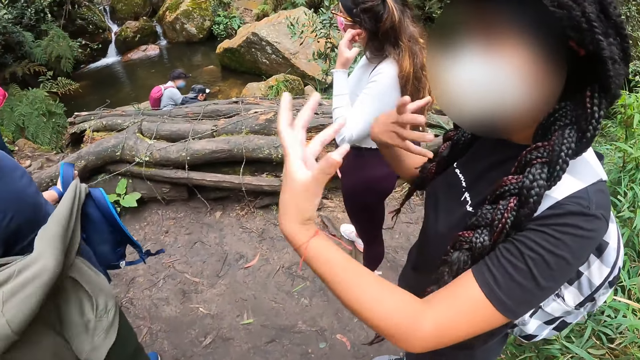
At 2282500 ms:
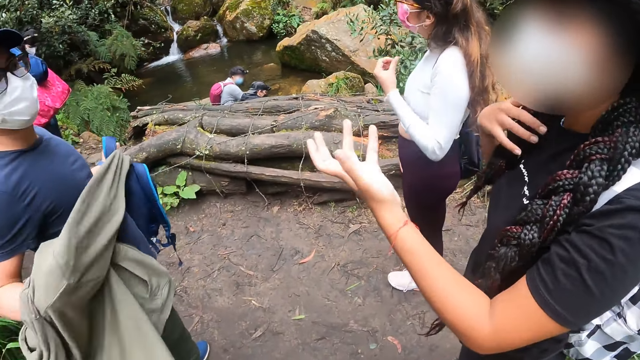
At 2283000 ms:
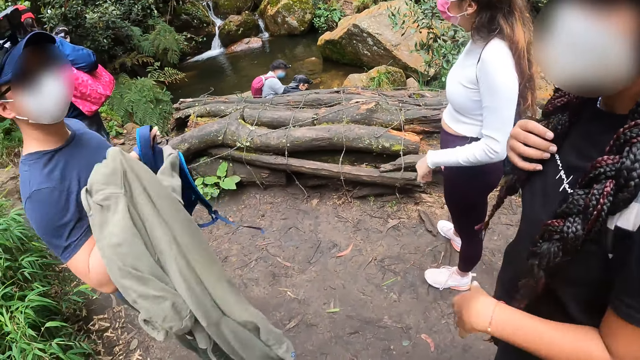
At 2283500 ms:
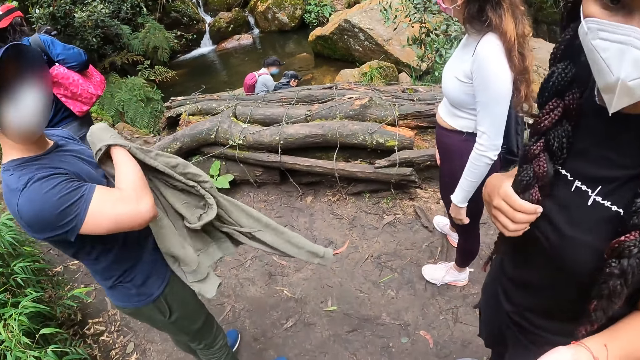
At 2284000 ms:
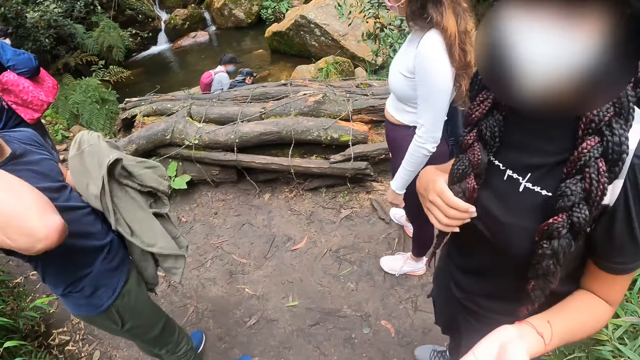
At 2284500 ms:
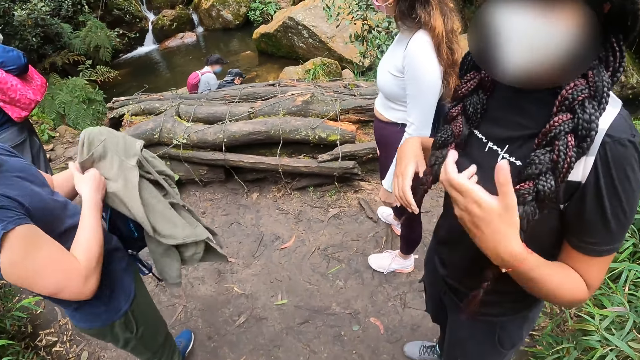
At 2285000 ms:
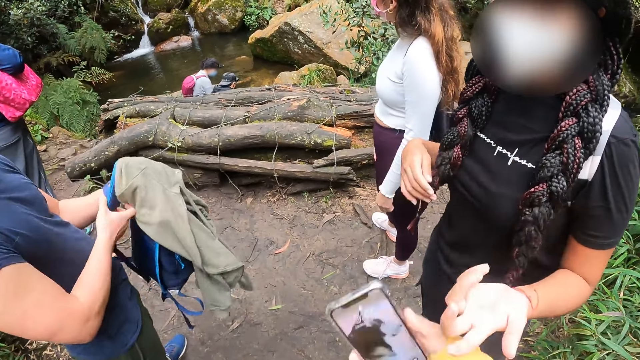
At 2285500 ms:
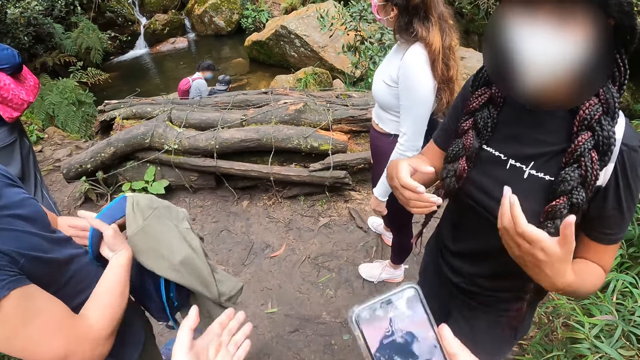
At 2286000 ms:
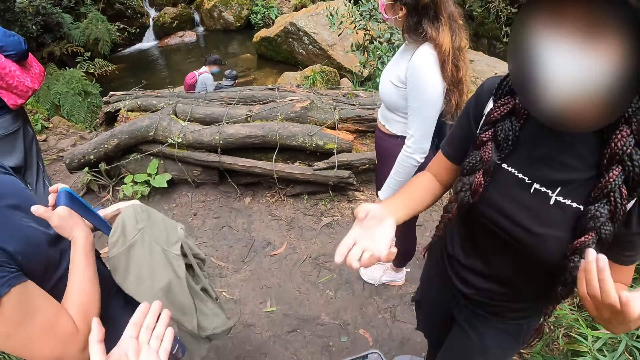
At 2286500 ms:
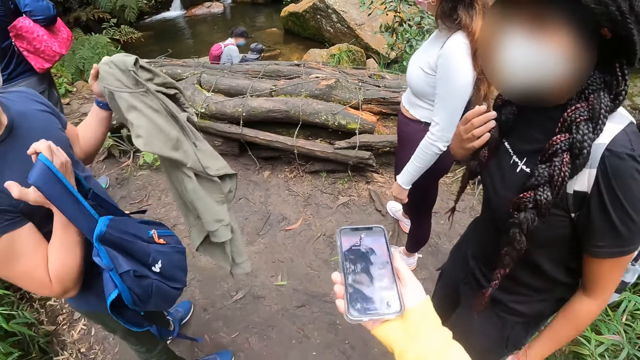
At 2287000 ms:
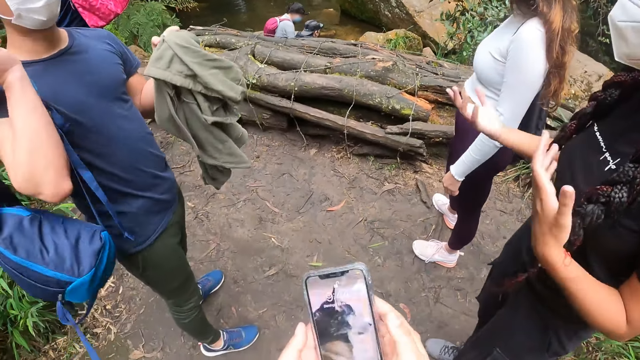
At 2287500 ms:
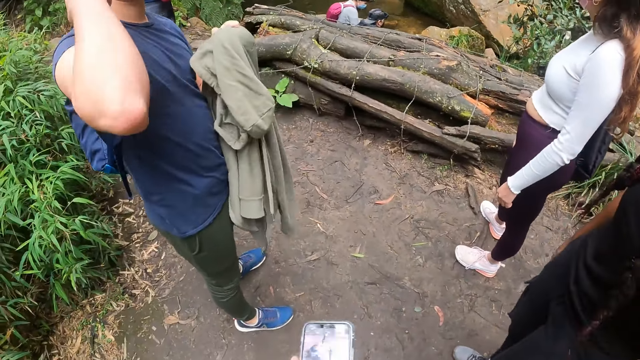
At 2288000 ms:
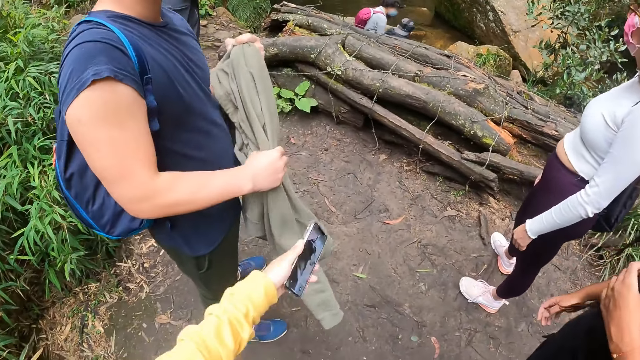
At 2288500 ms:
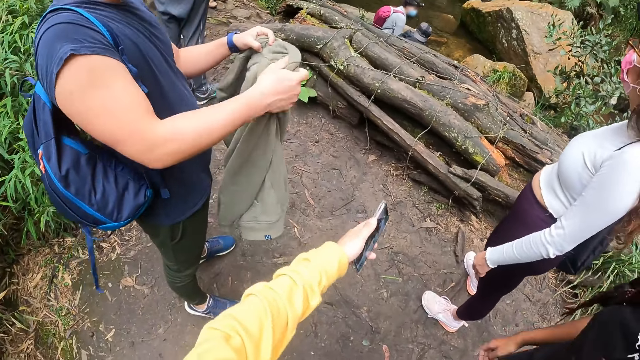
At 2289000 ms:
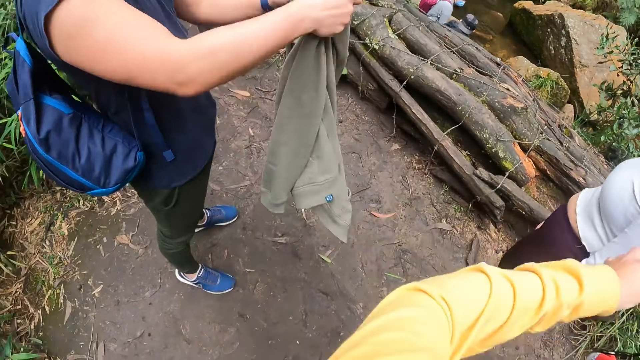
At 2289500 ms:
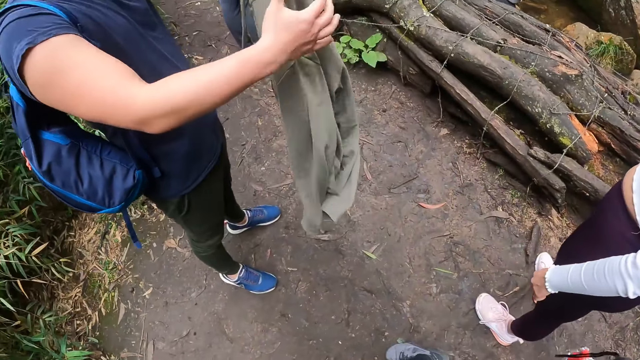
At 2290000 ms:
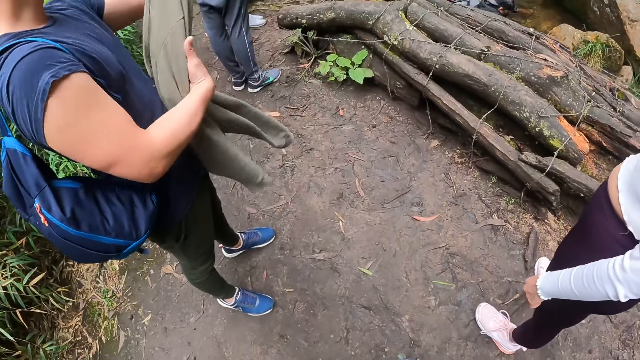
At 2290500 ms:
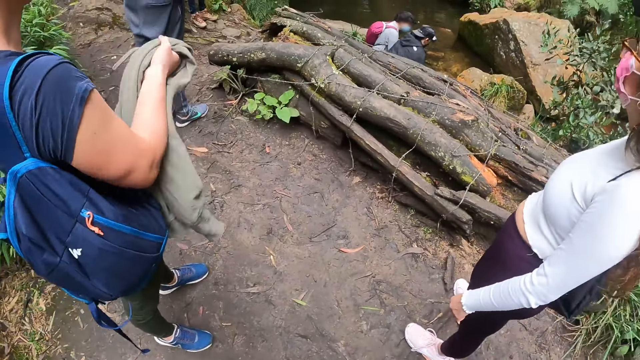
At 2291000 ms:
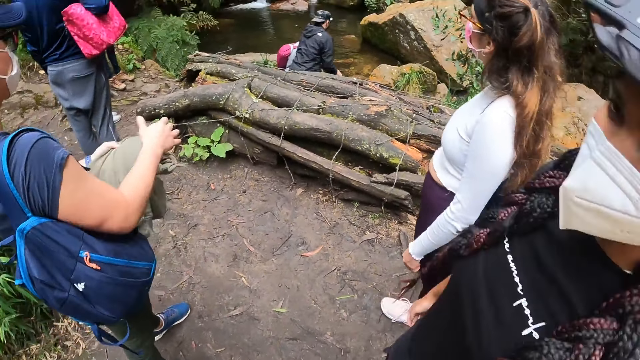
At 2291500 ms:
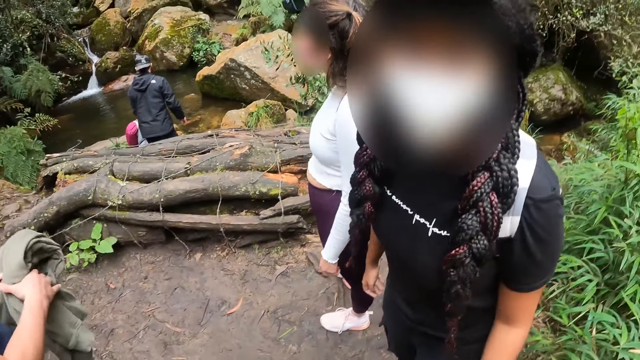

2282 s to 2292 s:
The camera wearer removes the backpack. The man removes the jacket from the body. The man moves the hand to the head. The man passes the blue bag from his left hand to his right hand. The man holds the backpack. The camera wearer talks to a person. The man wears the blue bag on his back with his right hand. The camera wearer moves the hand to the person and hugs the person. The man folds the jacket with his hands.

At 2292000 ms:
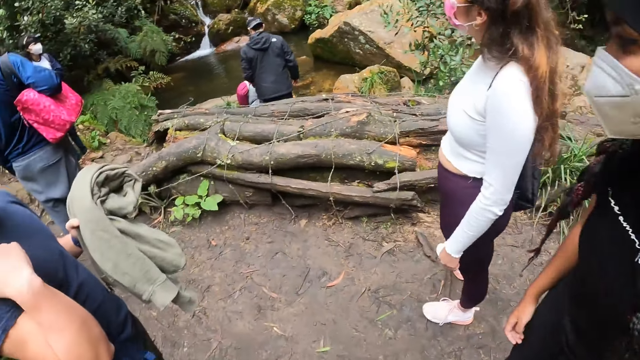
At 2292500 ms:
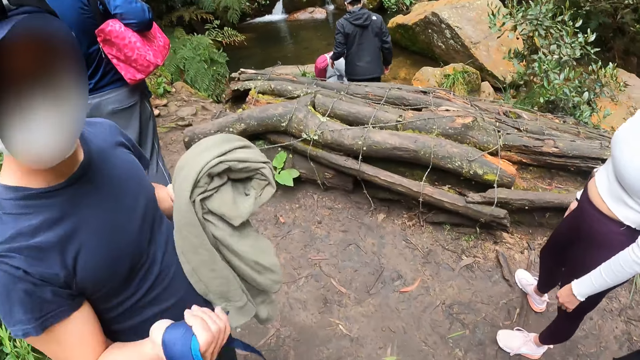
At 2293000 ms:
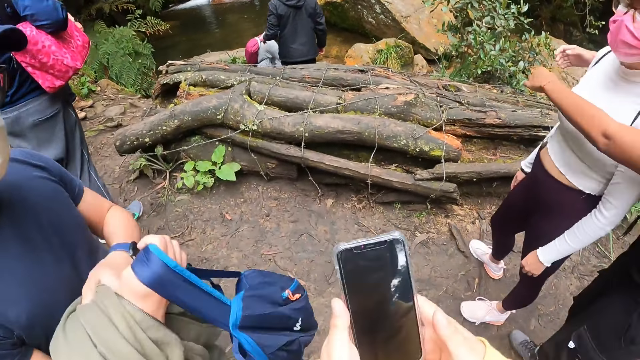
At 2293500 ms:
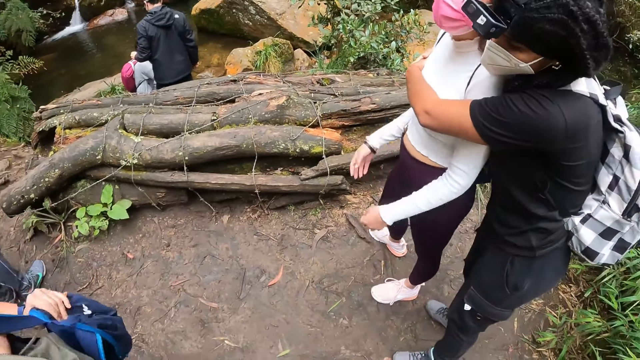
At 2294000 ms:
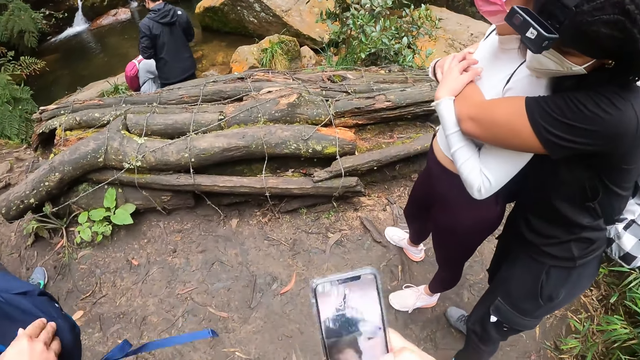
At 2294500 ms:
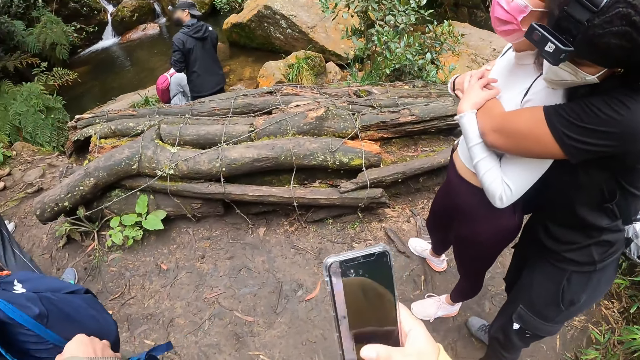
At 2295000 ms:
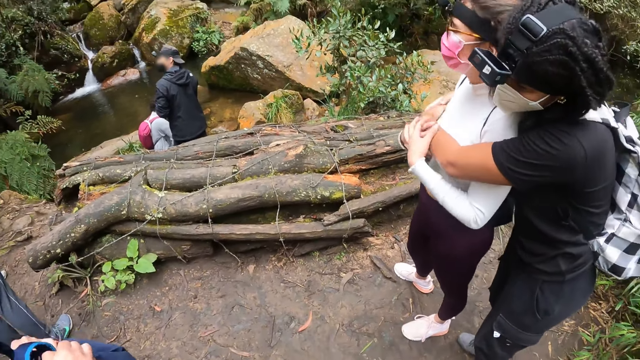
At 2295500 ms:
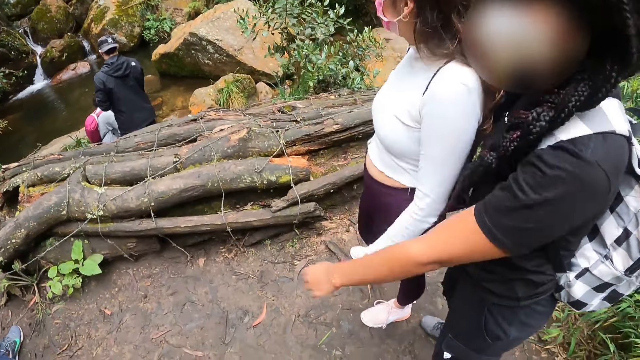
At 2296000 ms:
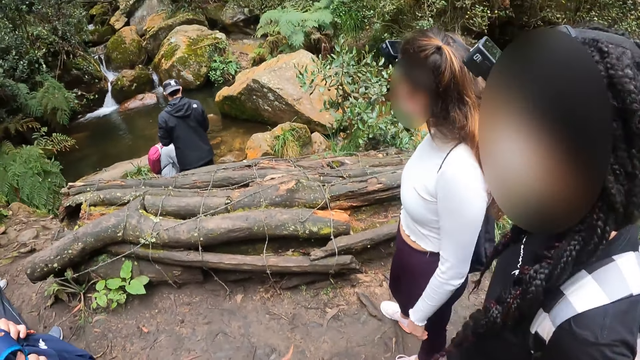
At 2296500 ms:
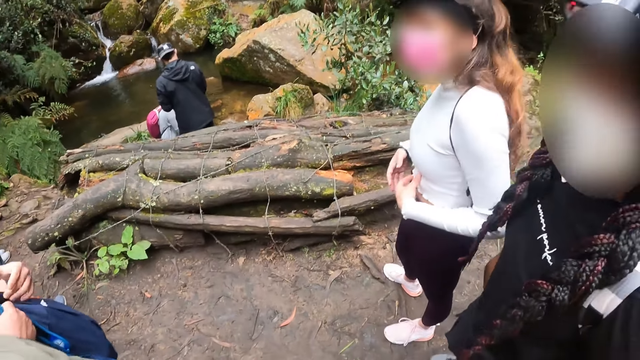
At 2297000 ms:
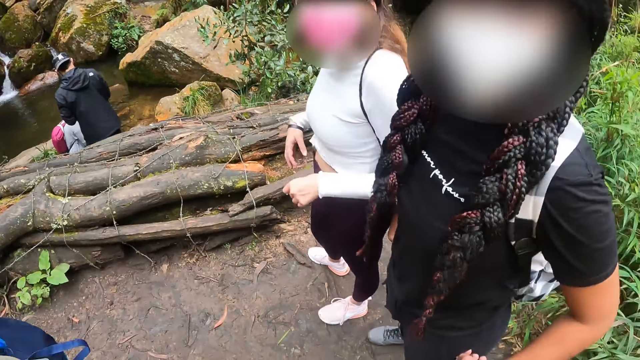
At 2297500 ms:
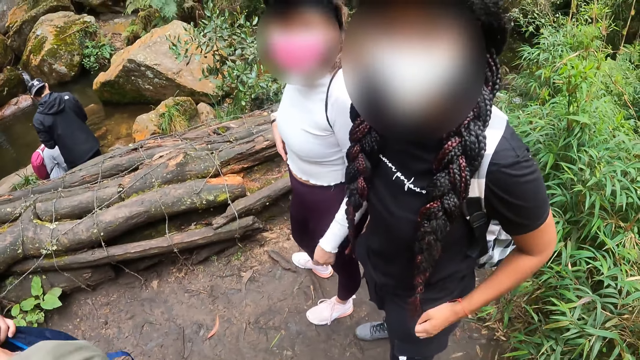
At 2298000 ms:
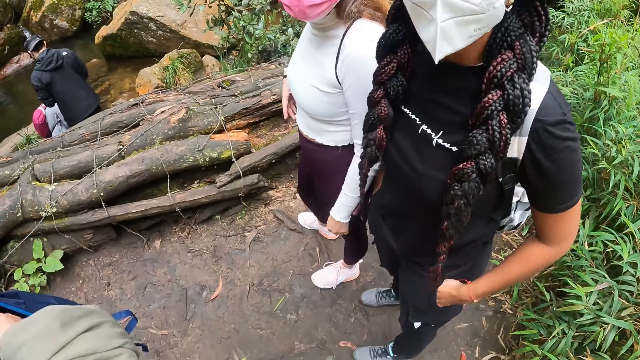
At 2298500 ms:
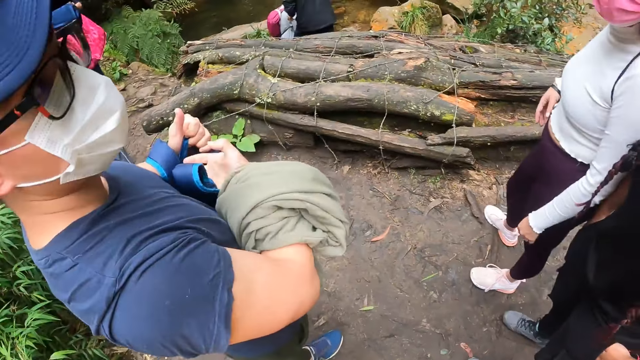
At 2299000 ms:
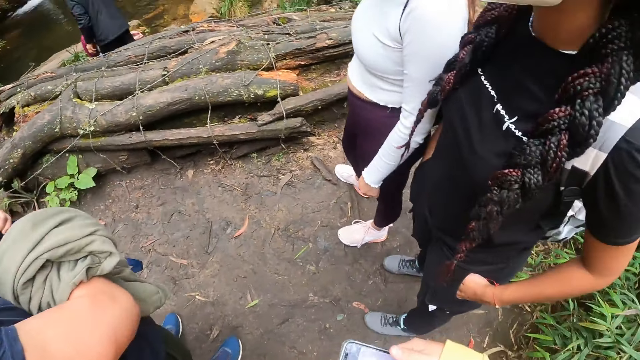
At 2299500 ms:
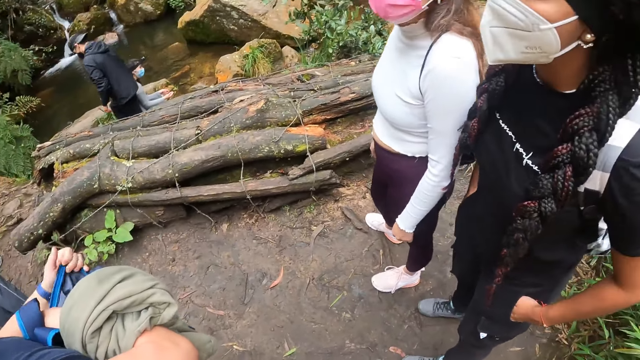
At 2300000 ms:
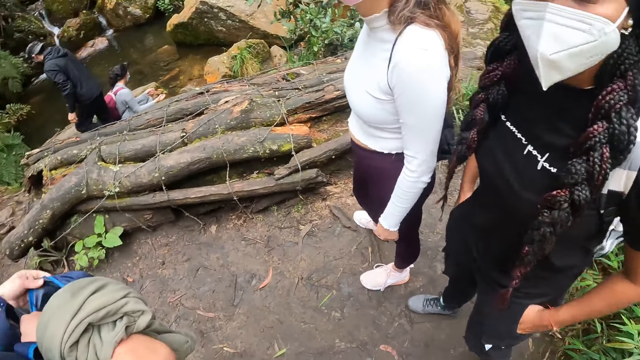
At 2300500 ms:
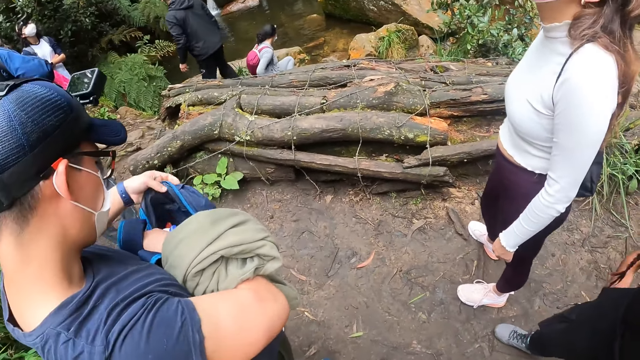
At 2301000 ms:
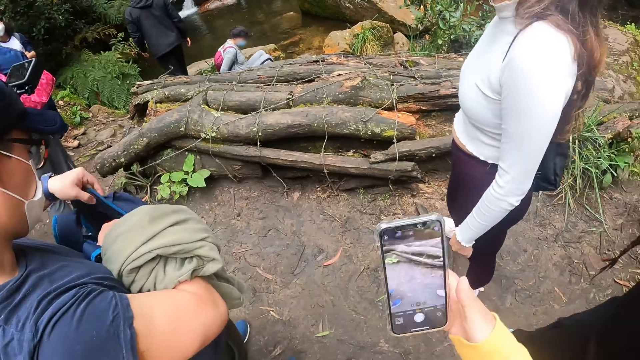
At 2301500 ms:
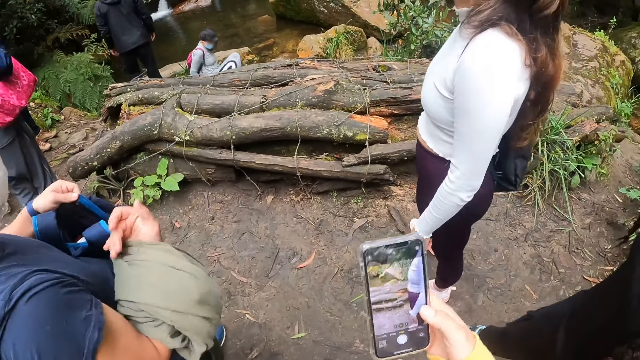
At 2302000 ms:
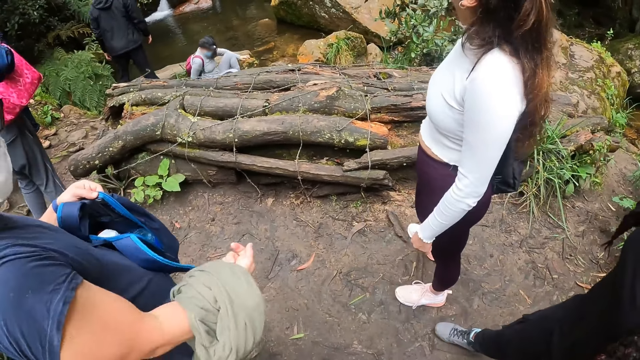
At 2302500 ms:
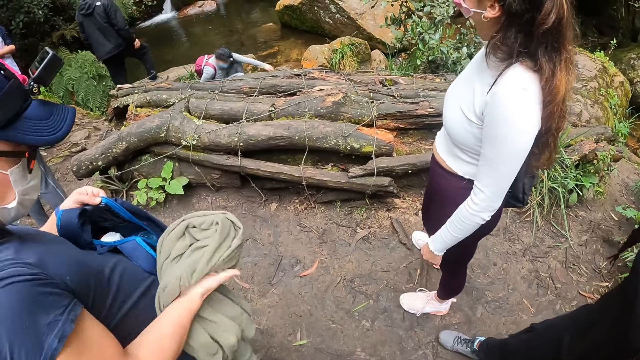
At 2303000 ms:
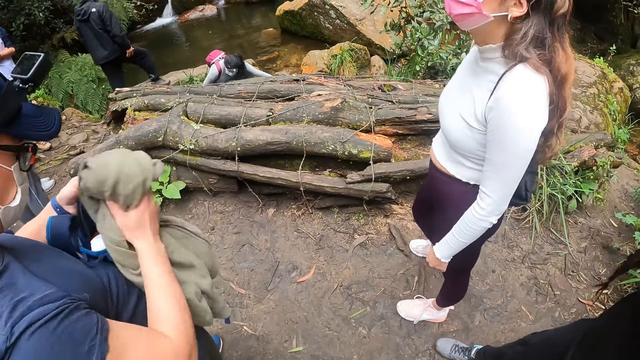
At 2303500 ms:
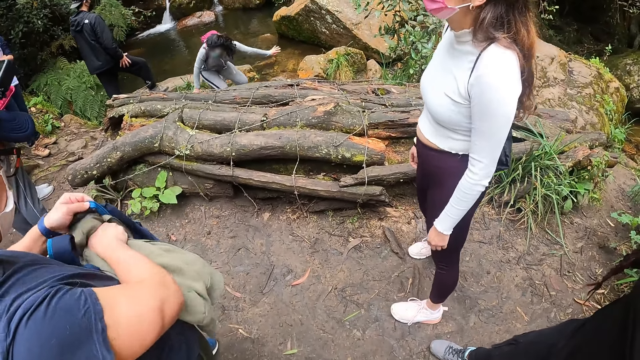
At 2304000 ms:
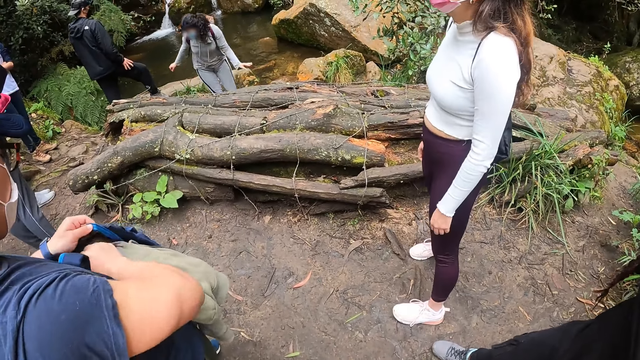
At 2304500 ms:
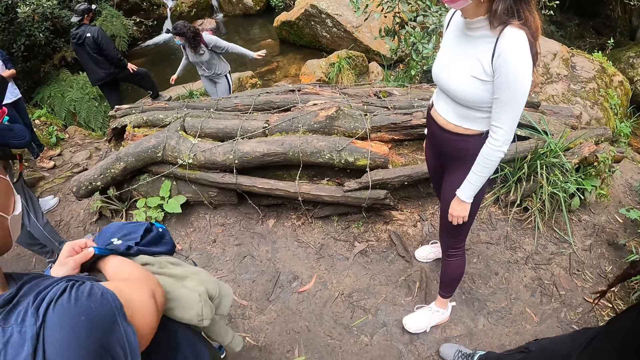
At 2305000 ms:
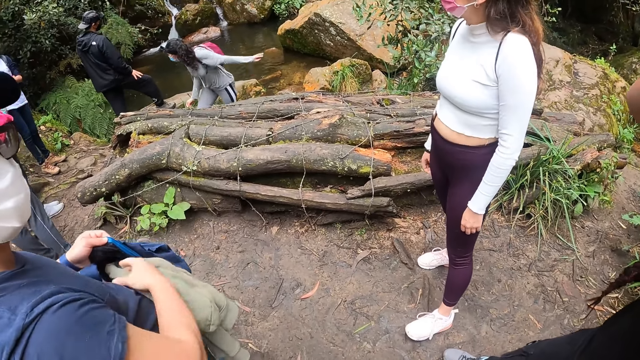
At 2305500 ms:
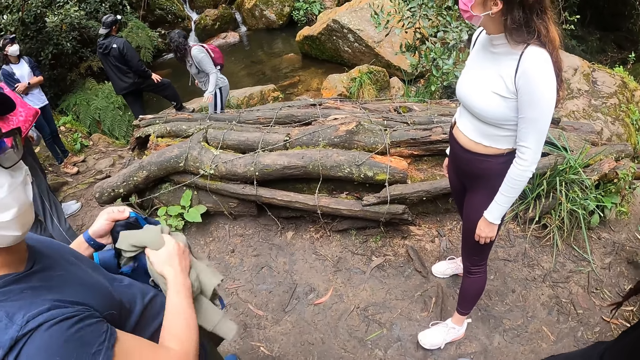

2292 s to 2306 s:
The man takes off the blue bag from his back with his right hand. A person stands from the water. The man passes the blue bag from his right hand to his left hand. The man holds the bag. Another person hugs a third person. The camera wearer operates a mobile phone with her right hand. The man unzips the blue bag with his right hand. The third person moves both hands on the dress. The second person puts the hand in the pocket. A woman interacts with the camera wearer. The man opens the bag and moves the hand in the bag. The man puts the jacket in the blue bag with his right hand. Another person stands from the water.
